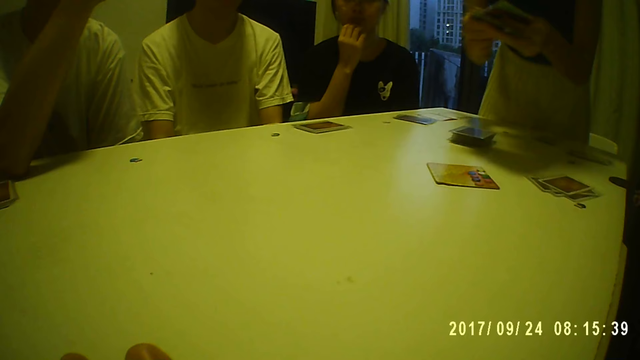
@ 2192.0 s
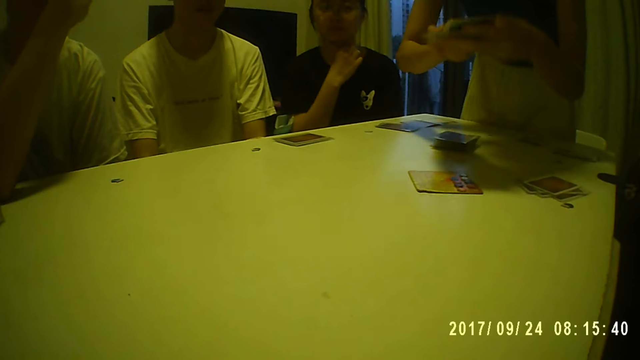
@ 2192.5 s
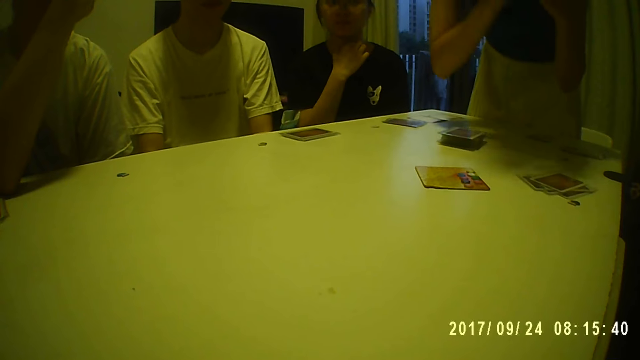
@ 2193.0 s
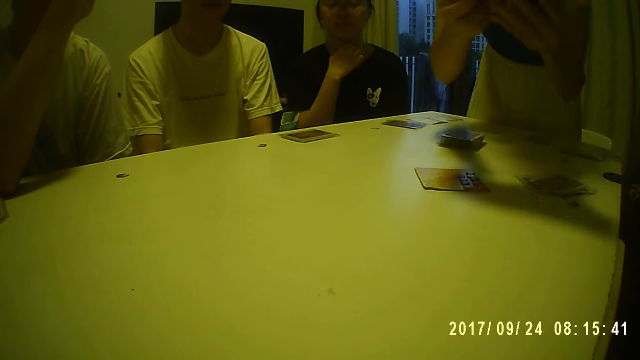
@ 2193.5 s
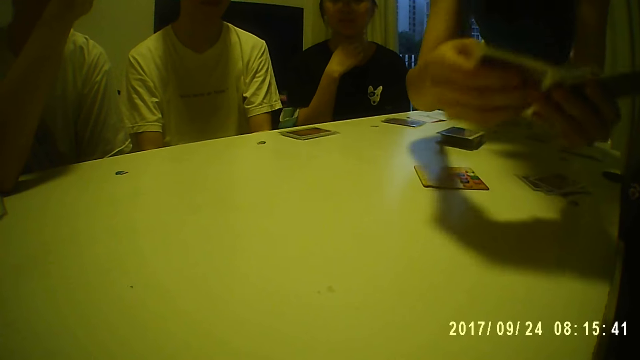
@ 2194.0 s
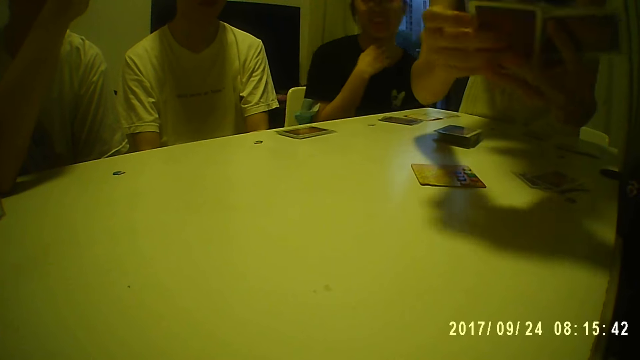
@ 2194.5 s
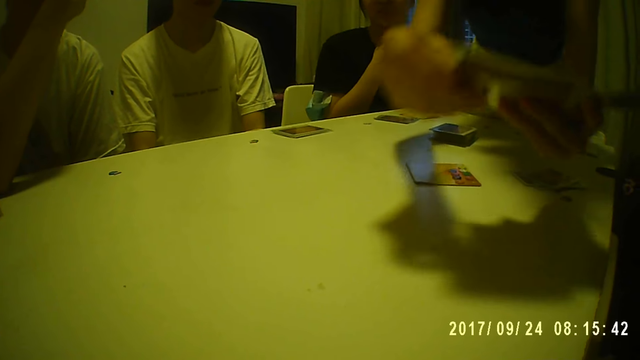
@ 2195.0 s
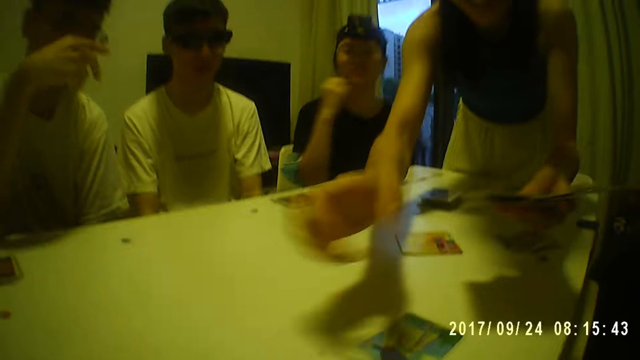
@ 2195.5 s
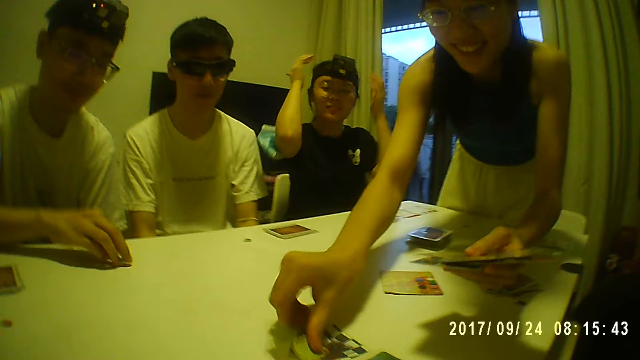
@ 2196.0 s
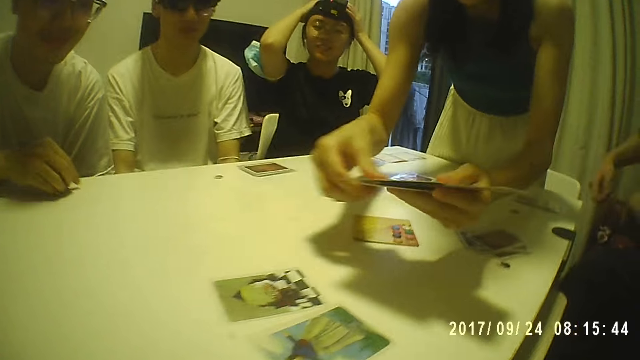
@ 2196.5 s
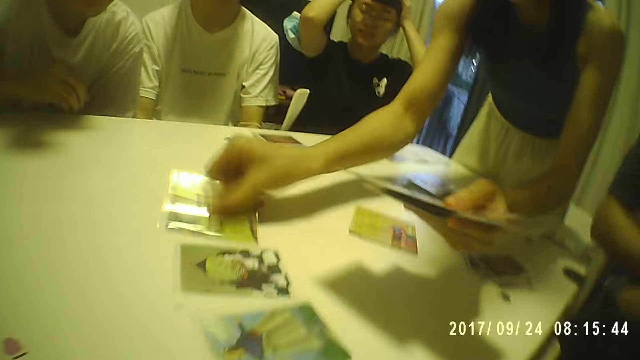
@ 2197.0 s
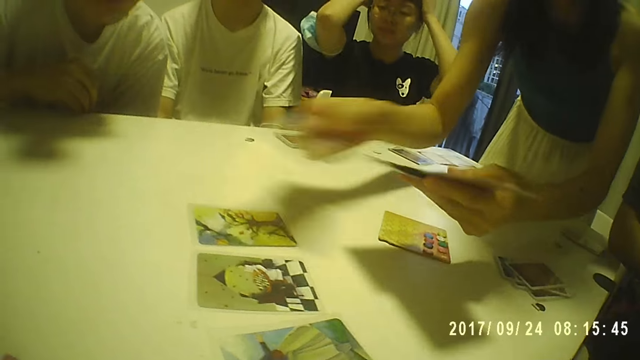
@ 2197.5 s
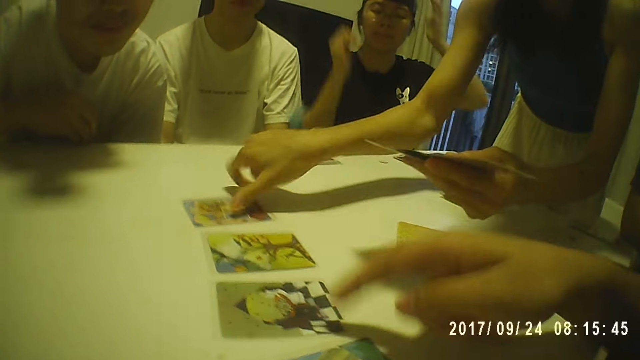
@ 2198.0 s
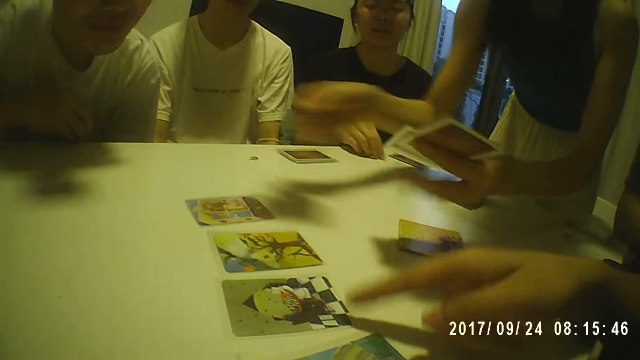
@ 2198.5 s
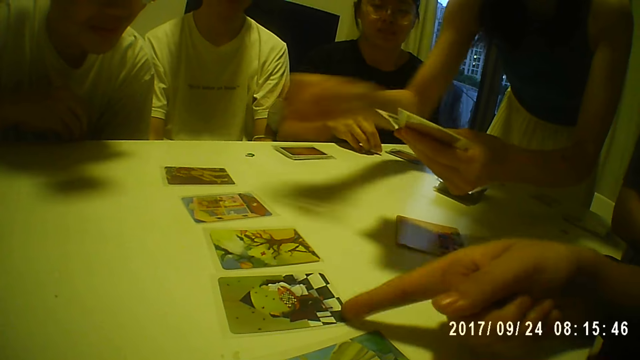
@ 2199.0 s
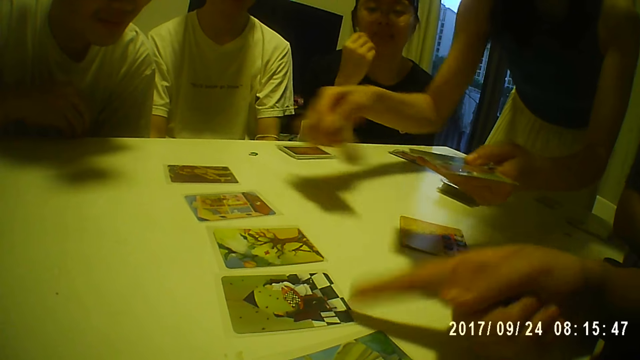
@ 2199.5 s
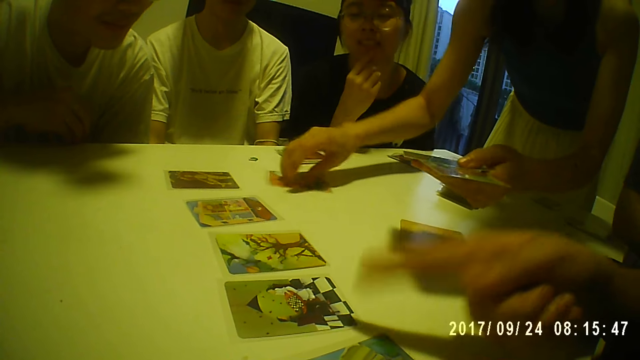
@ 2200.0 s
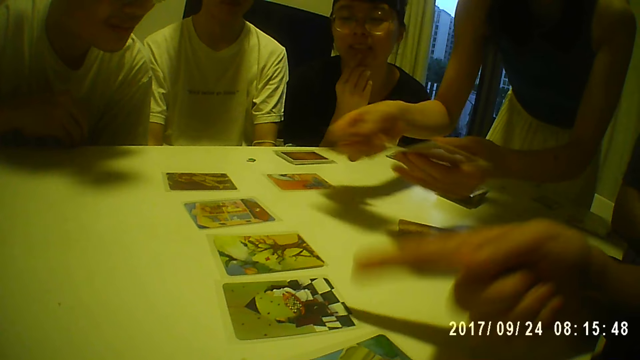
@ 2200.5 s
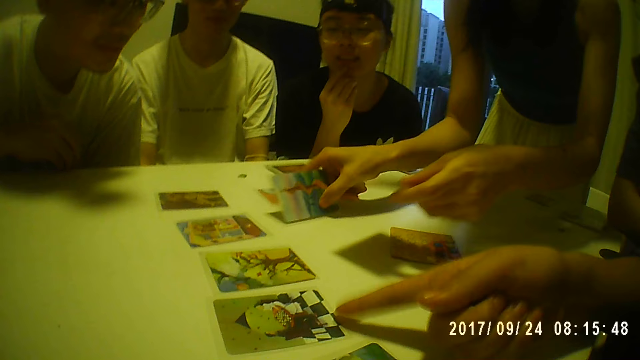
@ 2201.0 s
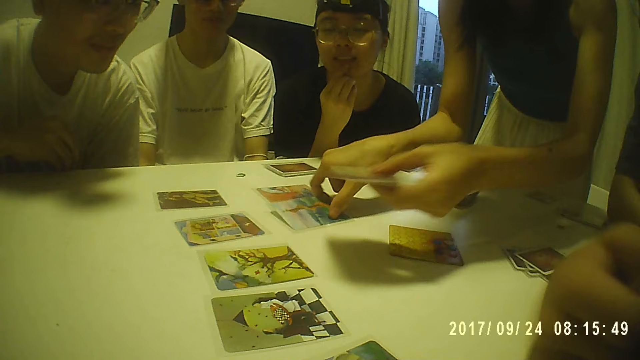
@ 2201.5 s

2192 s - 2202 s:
A woman touches her neck with her right hand. Another woman serves the cards in her left hand on the table with her right hand. A man moves the token on the table with his right hand. The first woman adjusts a camera on her head with her hands. Another man places his right hand on the table. A third man points his right hand to the card on the table. The first woman picks a token from the table with her right hand and touches her chin with her right hand.

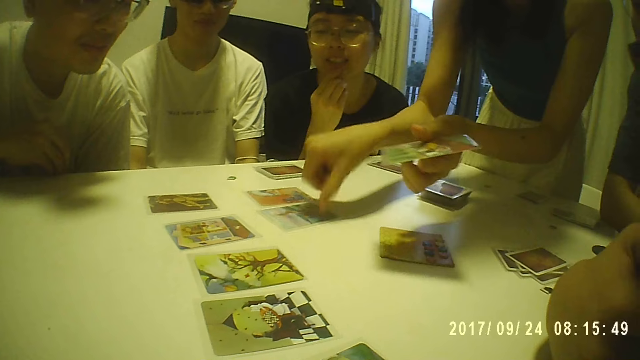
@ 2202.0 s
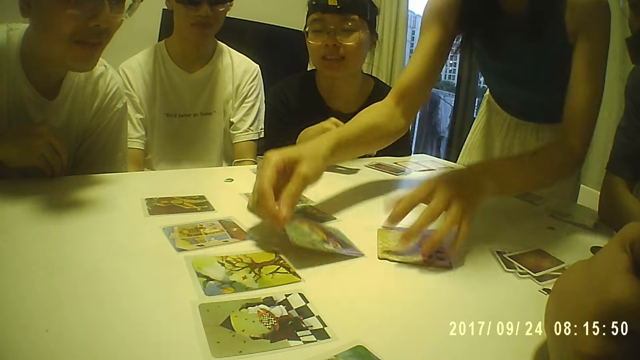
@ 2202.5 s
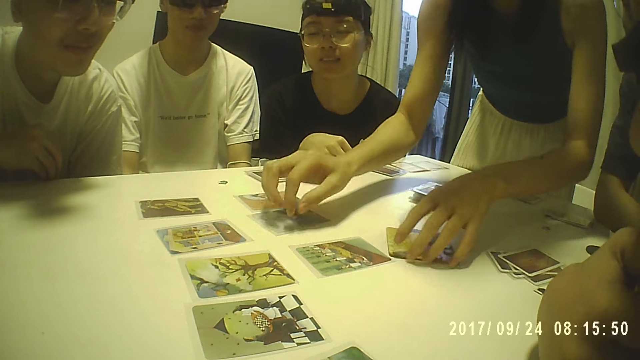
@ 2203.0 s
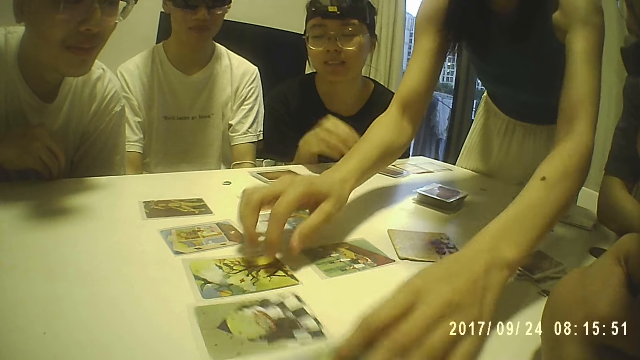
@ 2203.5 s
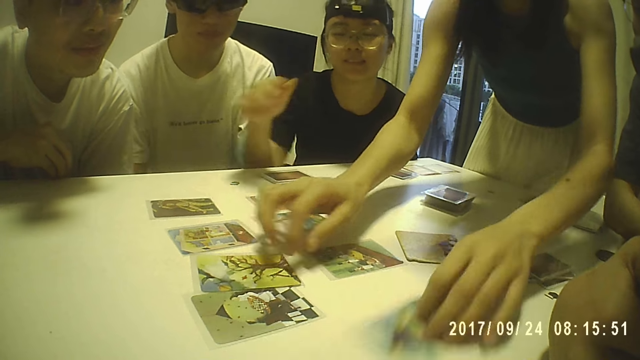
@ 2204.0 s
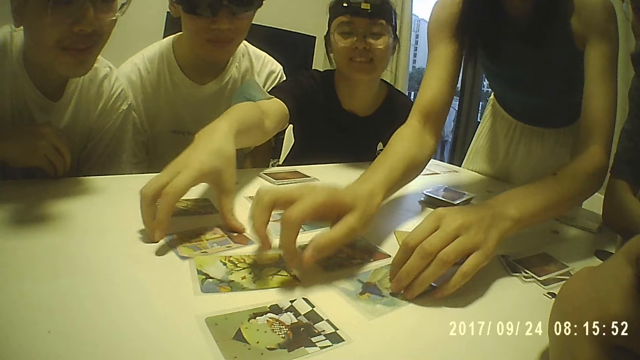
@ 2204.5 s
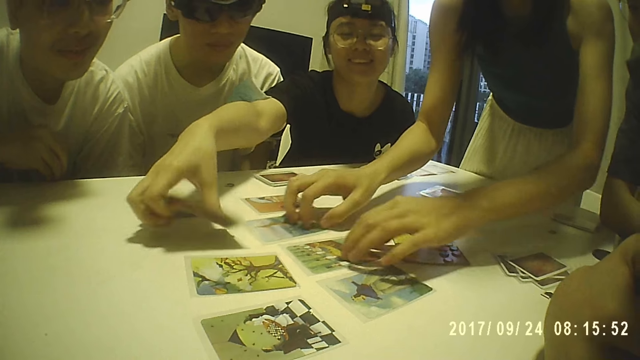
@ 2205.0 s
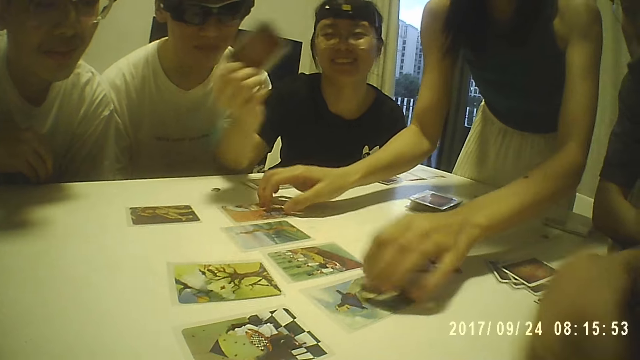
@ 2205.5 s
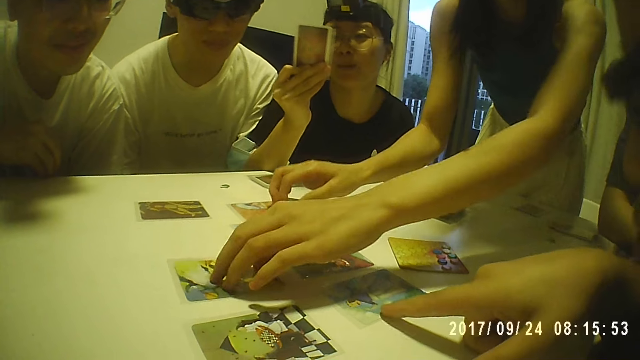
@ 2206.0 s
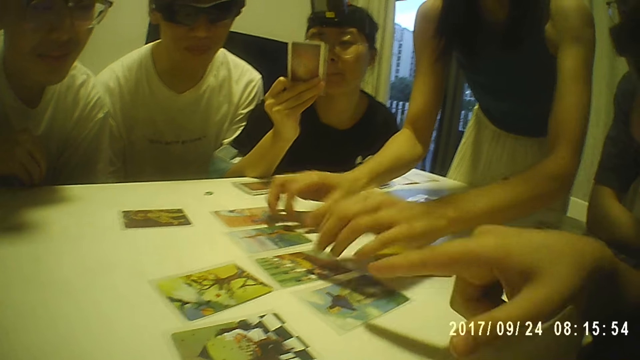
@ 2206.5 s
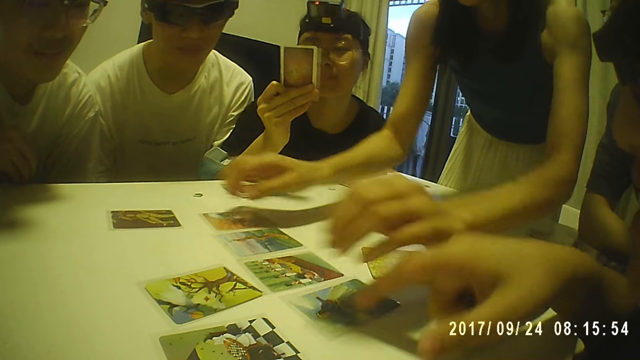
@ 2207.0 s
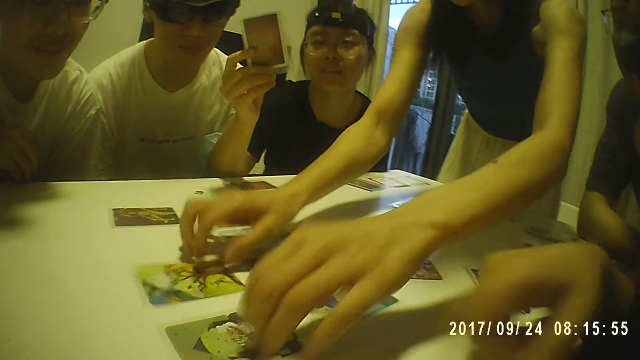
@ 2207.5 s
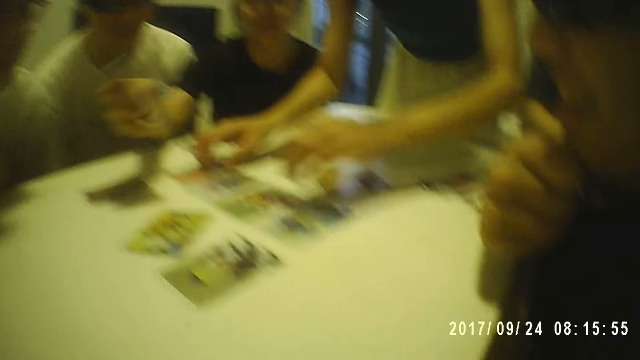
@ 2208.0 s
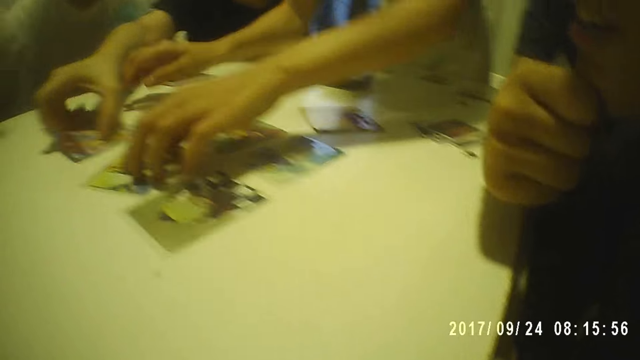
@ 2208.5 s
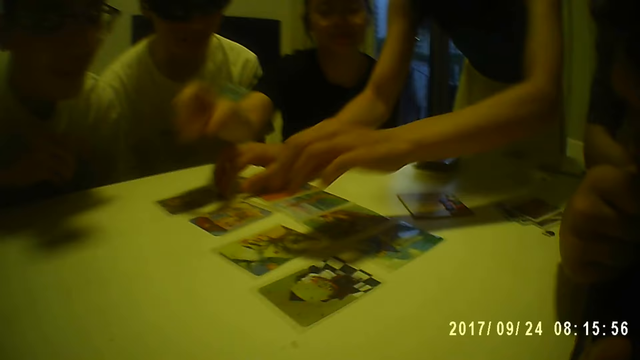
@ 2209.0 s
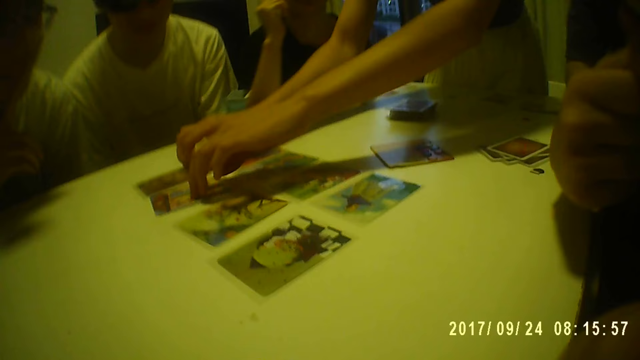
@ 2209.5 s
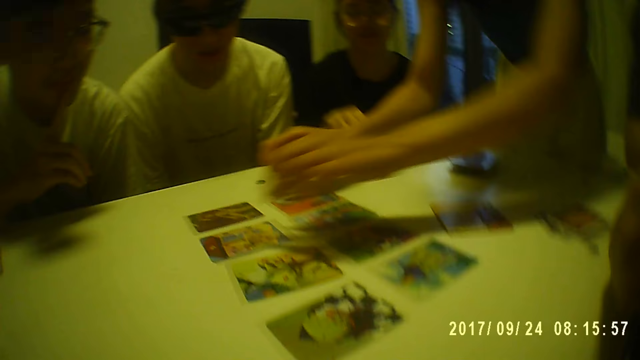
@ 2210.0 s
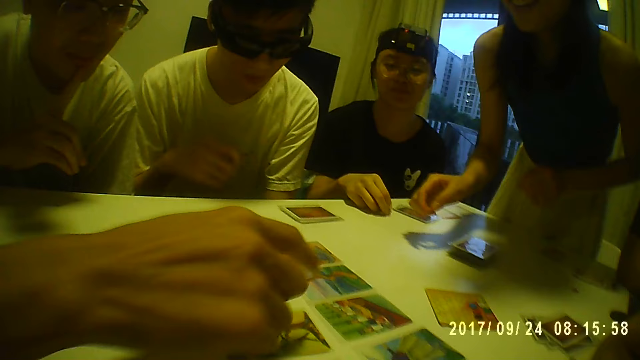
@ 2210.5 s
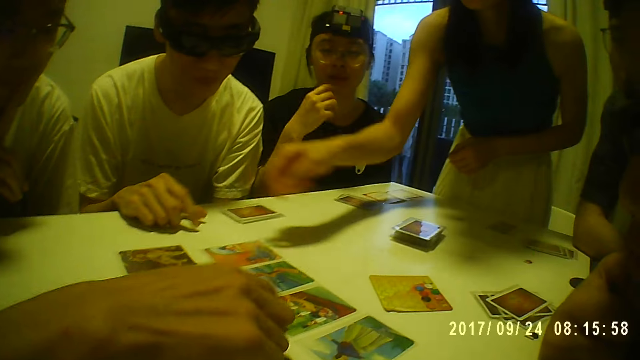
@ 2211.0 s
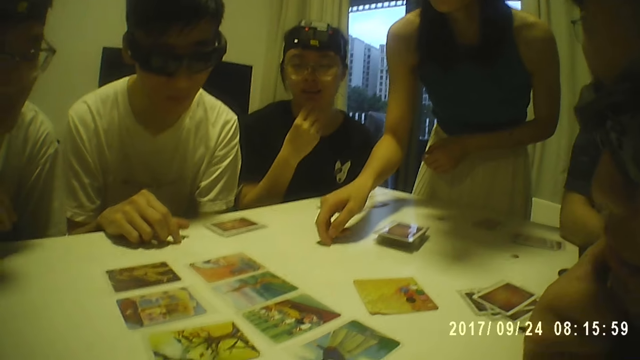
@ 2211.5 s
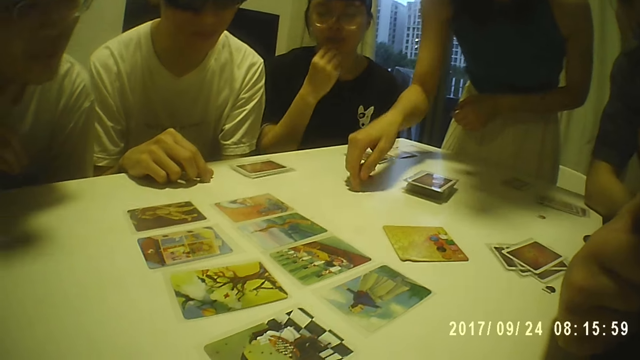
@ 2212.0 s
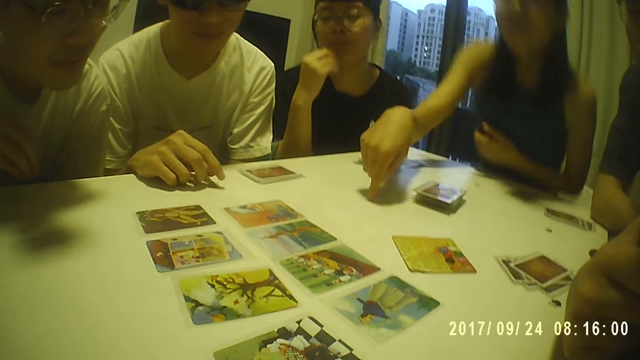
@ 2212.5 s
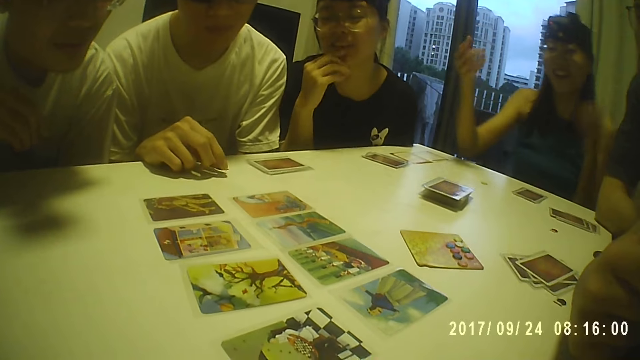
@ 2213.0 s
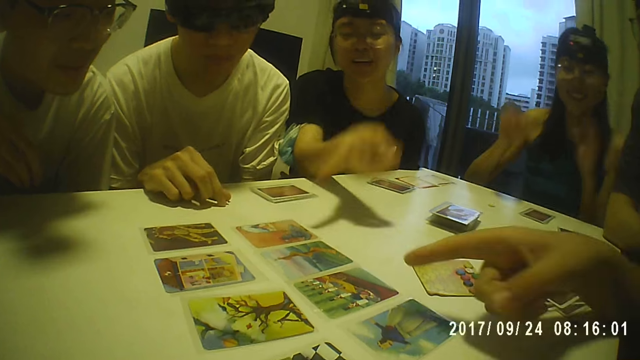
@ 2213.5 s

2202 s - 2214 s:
A woman passes a card from her left hand to her right hand, places the card on the table with her right hand, and moves a card on the table with her left hand. Another woman places the token on the table with her right hand. The first woman adjusts the card on the table with her right hand, adjusts the cards on the table with her left hand, and adjusts the cards on the table with her hands. The other woman picks a card from the table with her right hand. A man points his right hand to the card on the table and touches his chin with his right hand. The other woman places the card on the table with her right hand and picks the token from the table with her right hand. Another man touches a card on the table with his right hand. A third man places his right hand on the table. The first woman places her right hand on the table. The other woman touches her chin with her right hand. The third man moves a token on the table with his right hand.
